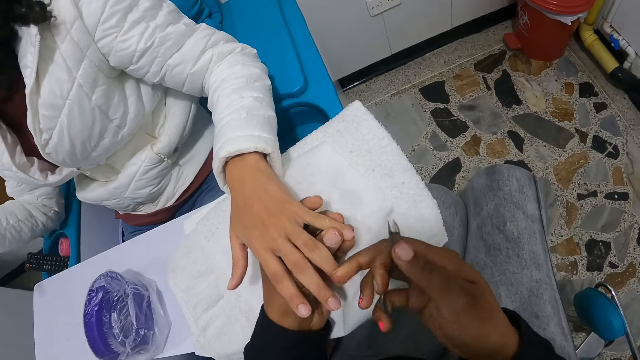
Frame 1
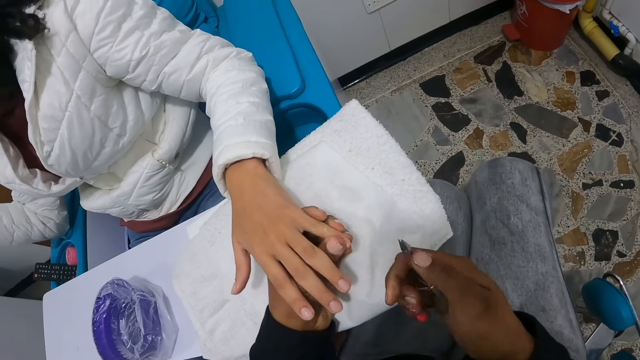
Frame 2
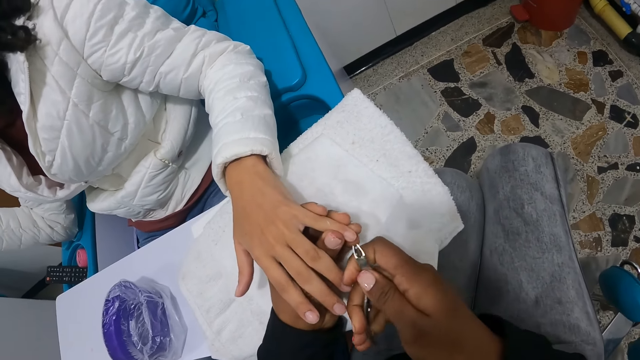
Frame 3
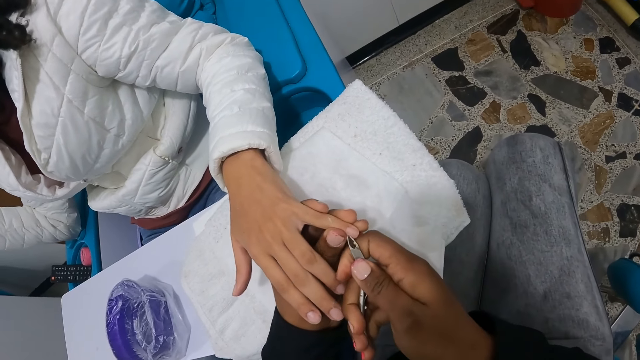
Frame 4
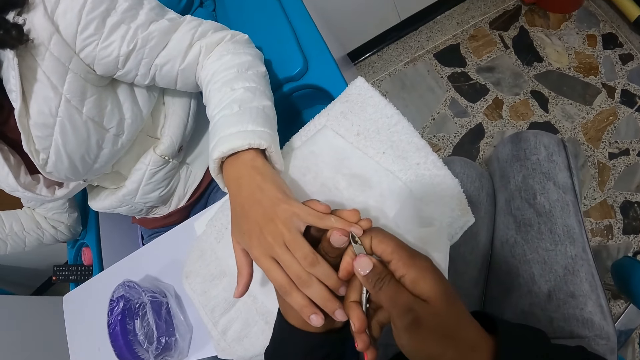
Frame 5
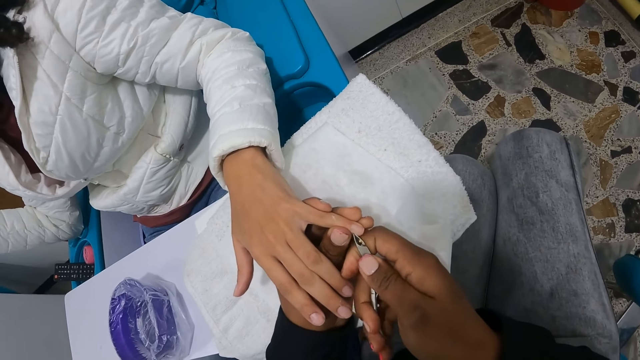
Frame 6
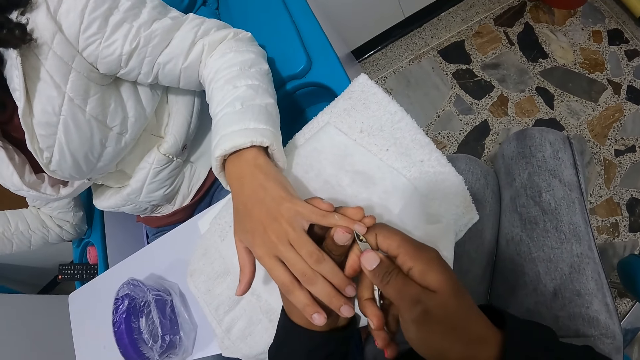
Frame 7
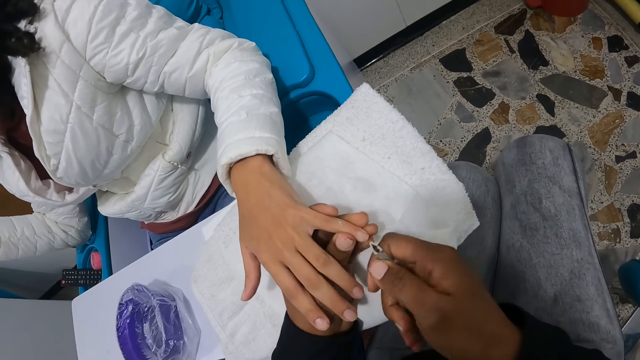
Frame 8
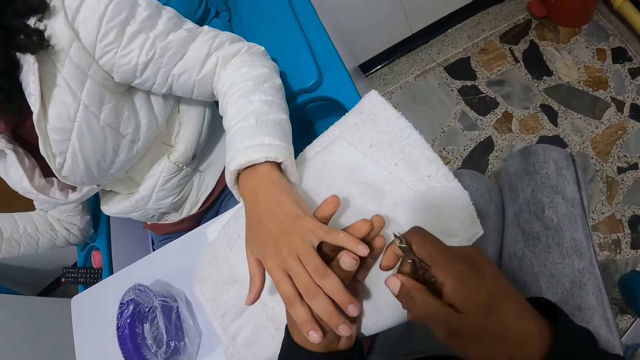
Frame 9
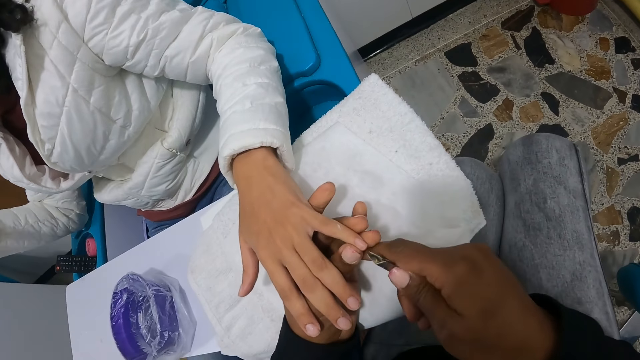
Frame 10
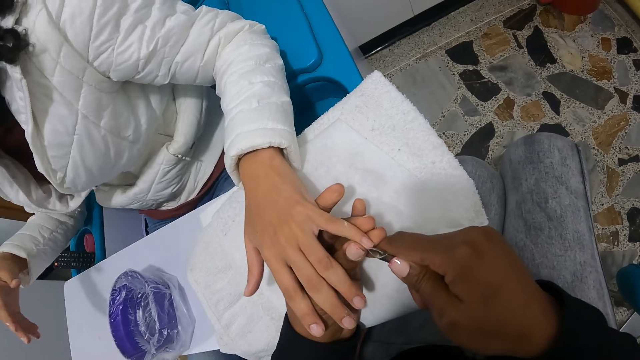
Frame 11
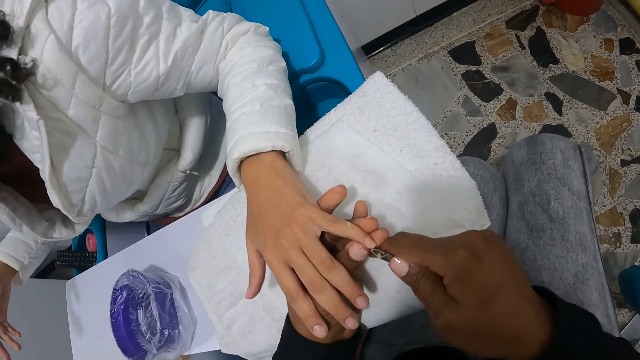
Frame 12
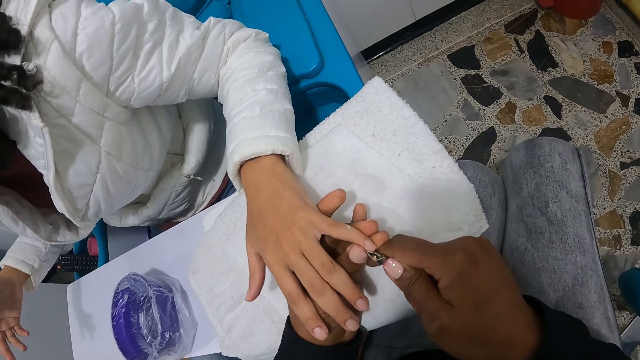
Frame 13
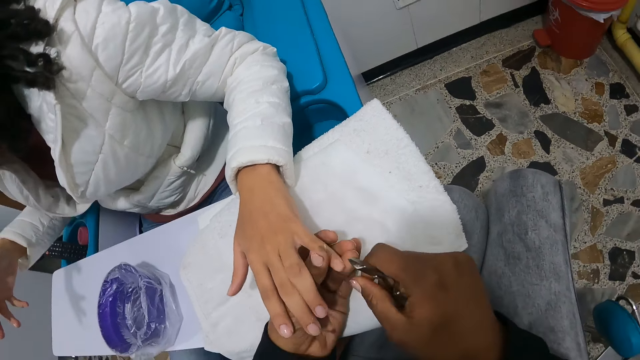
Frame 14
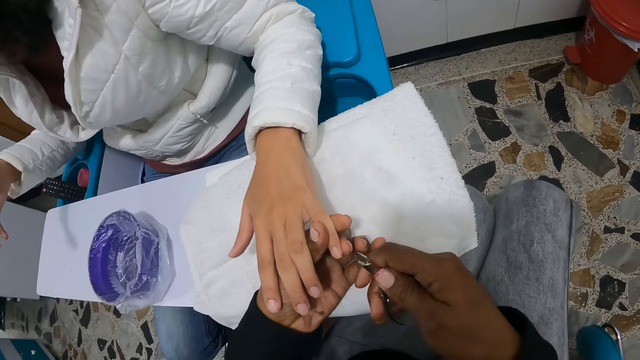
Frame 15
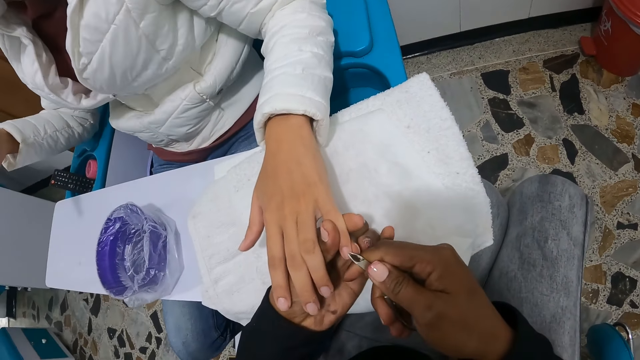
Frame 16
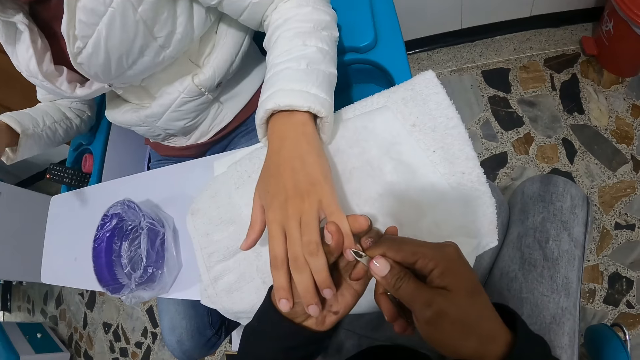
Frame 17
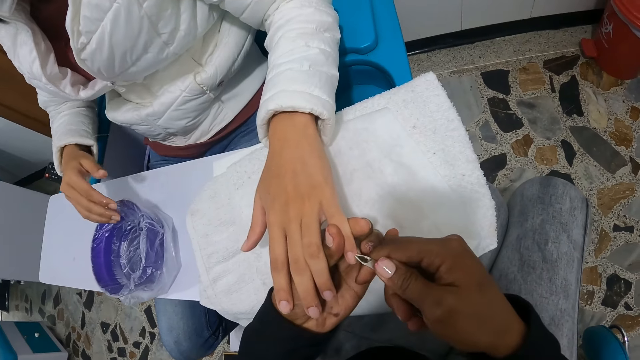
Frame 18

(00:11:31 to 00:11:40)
A woman moves the right hand up. The camera wearer cleans the nails on the left hand of the woman with the nail clipper in her right hand. She cuts the nail. She wipes the nail. She cuts the nail. The woman moves the right hand.

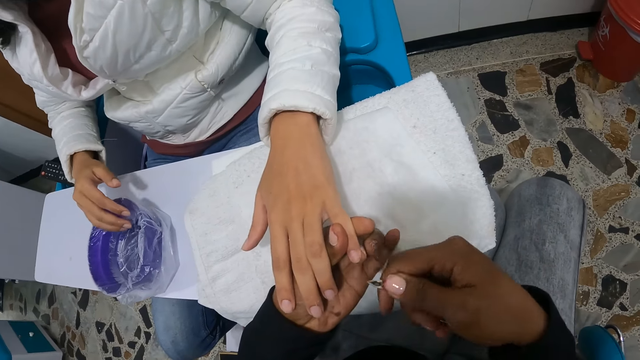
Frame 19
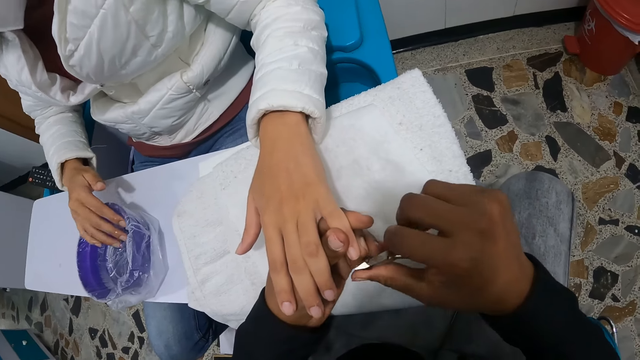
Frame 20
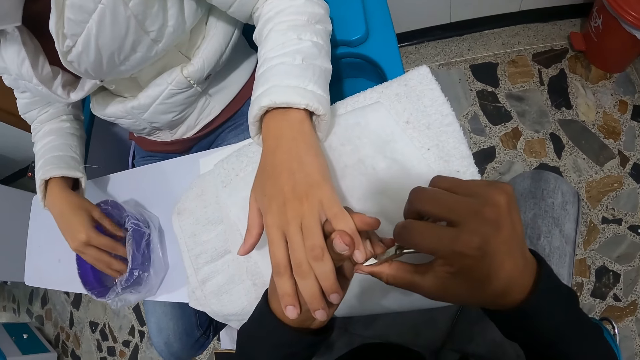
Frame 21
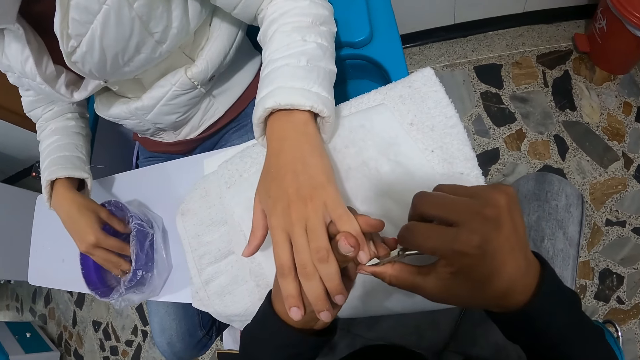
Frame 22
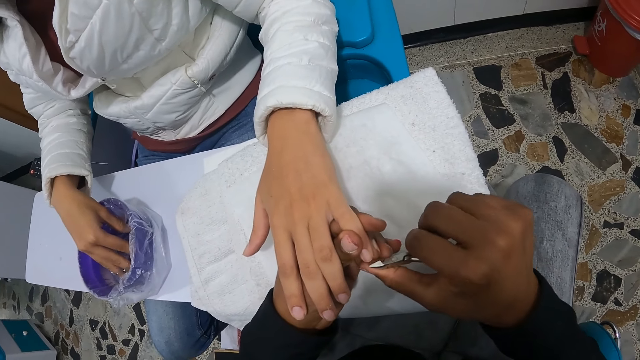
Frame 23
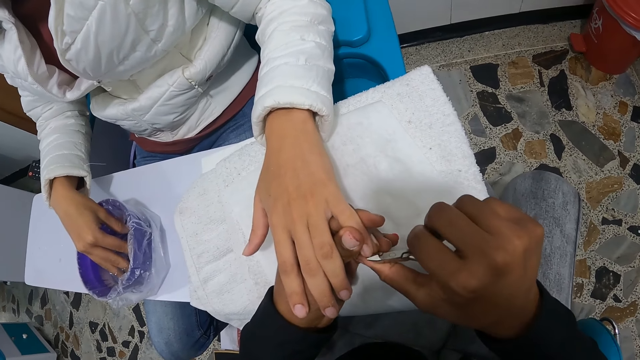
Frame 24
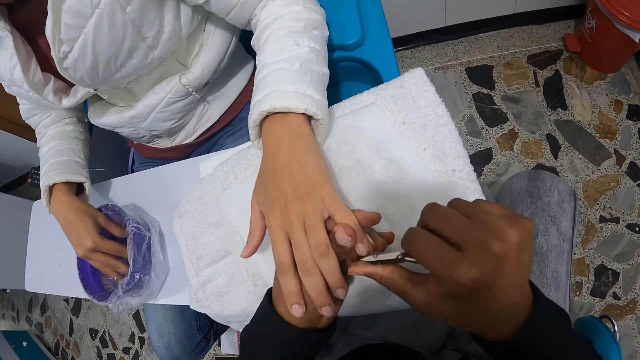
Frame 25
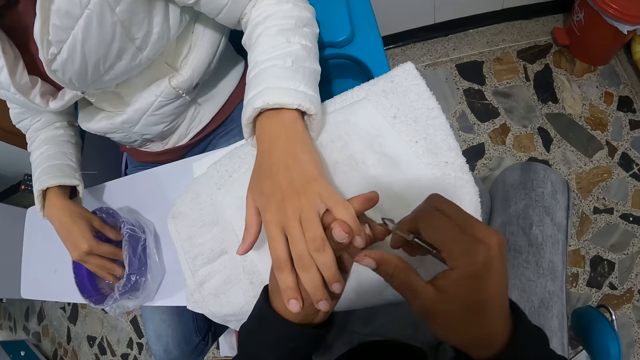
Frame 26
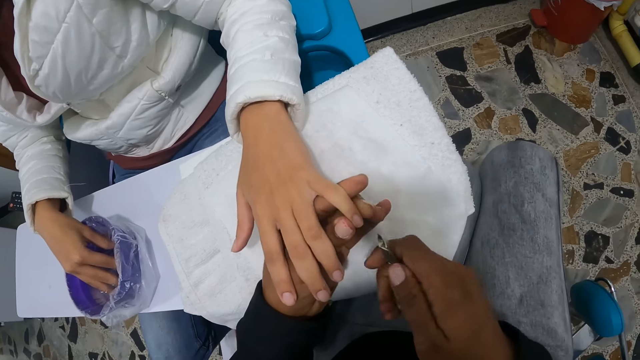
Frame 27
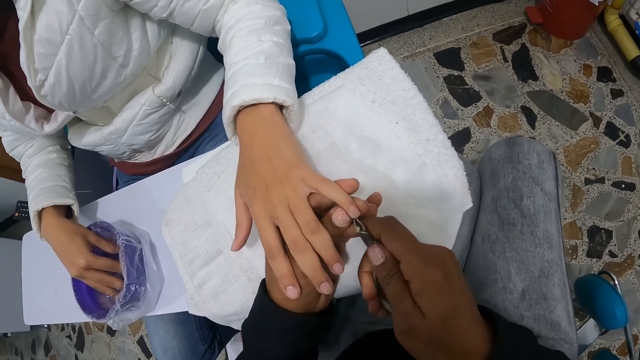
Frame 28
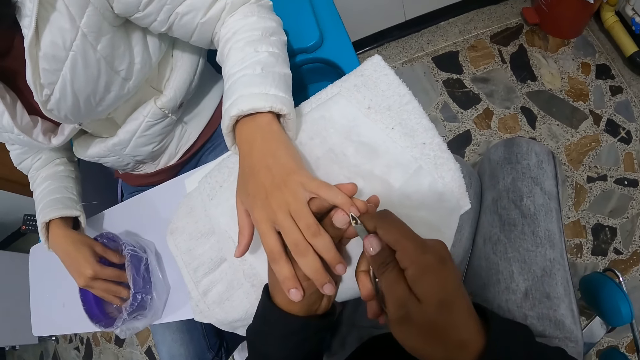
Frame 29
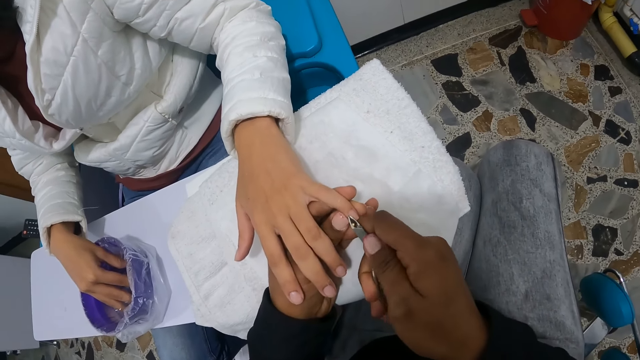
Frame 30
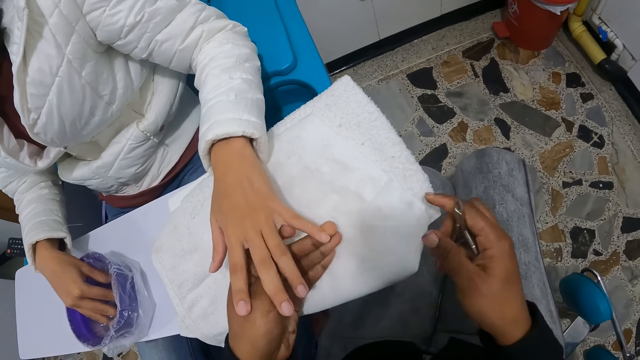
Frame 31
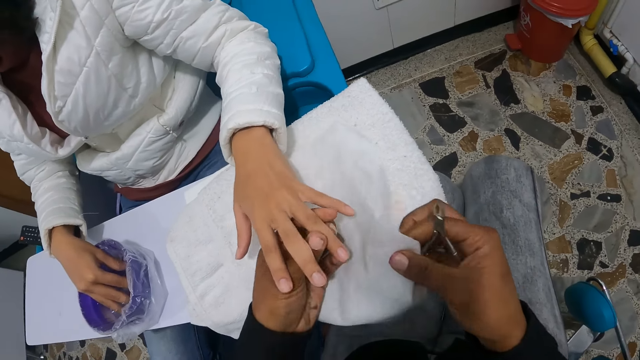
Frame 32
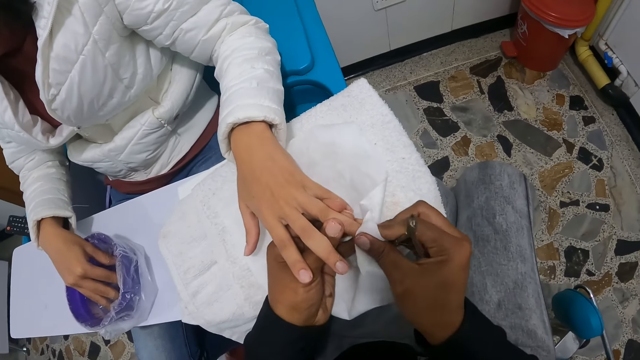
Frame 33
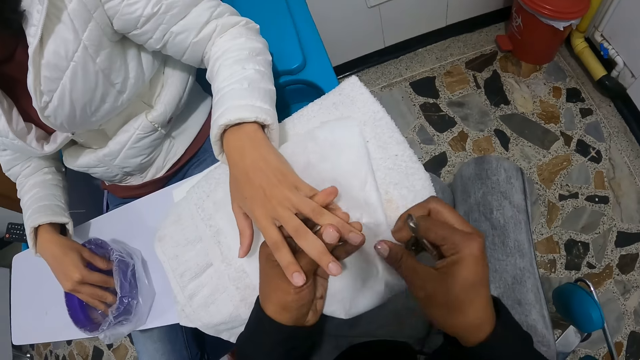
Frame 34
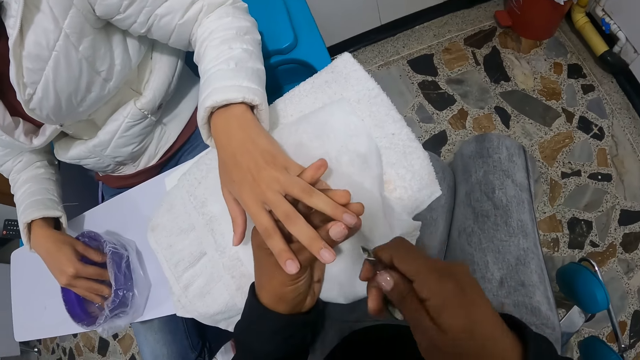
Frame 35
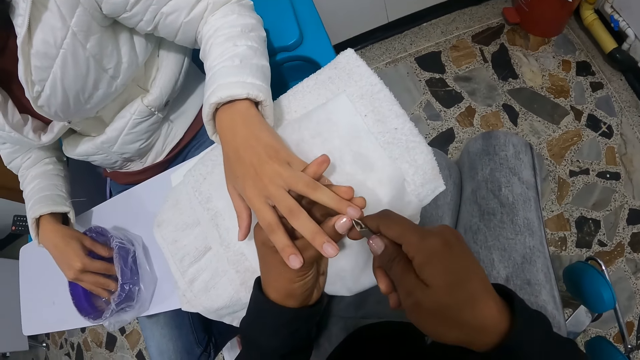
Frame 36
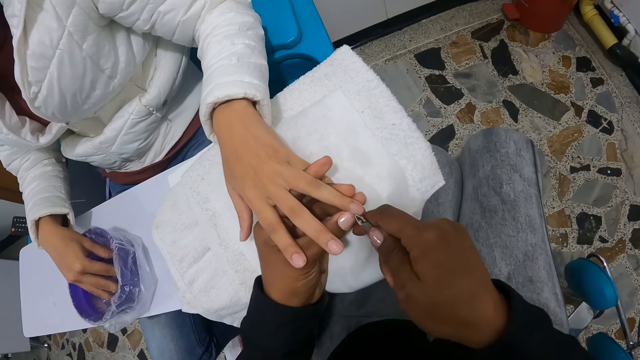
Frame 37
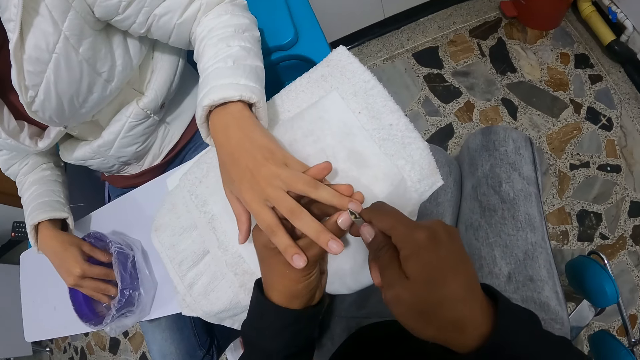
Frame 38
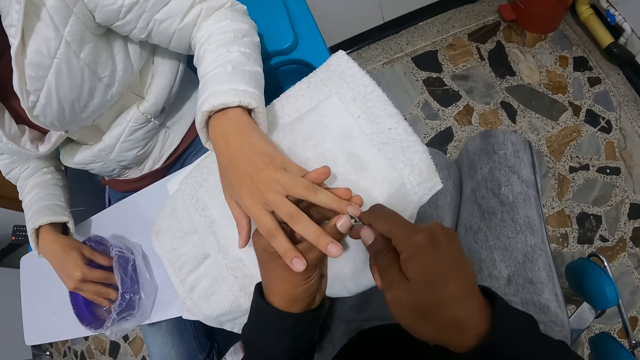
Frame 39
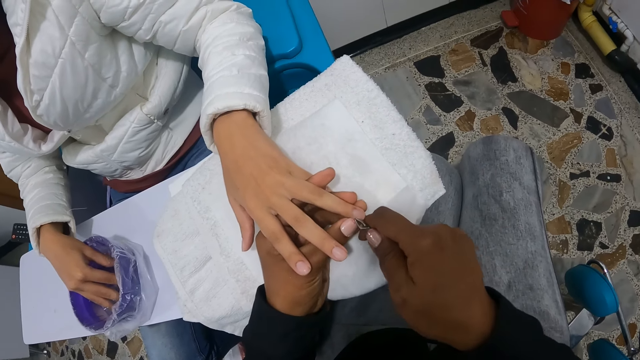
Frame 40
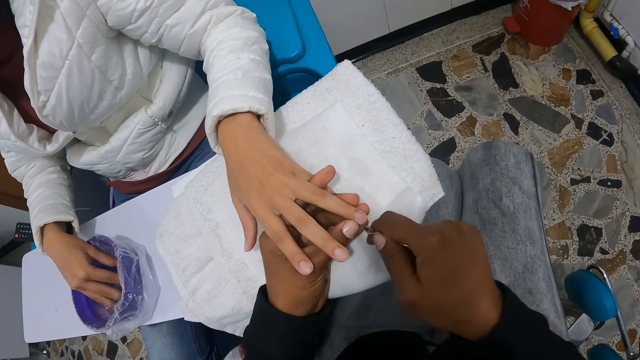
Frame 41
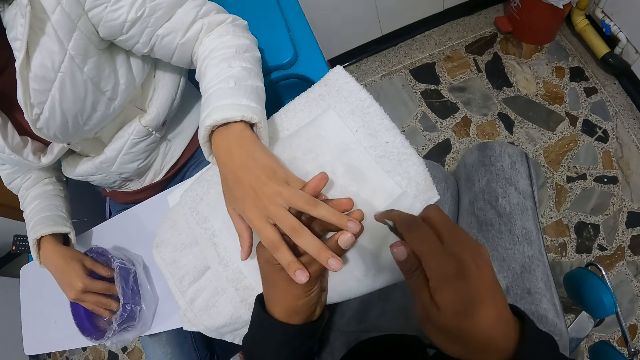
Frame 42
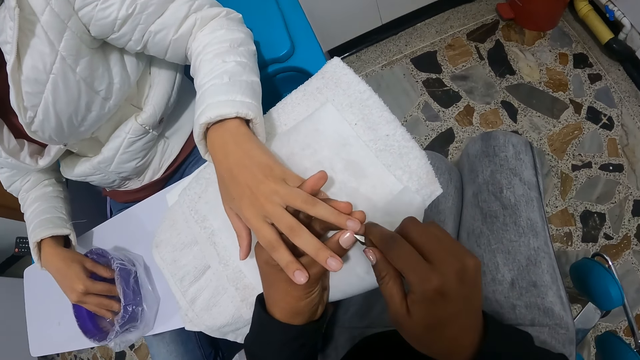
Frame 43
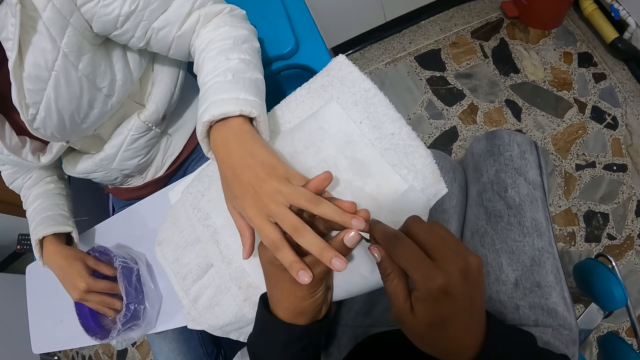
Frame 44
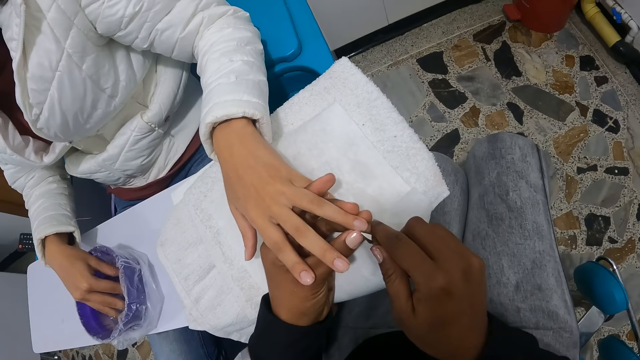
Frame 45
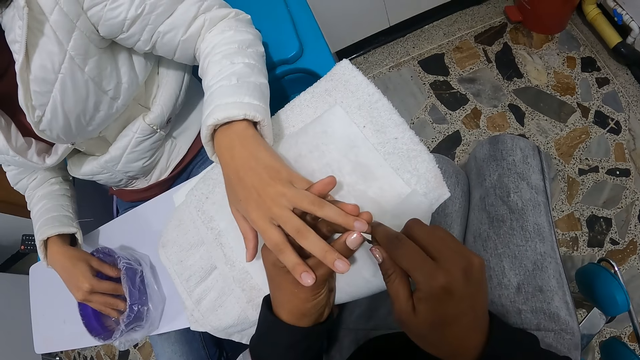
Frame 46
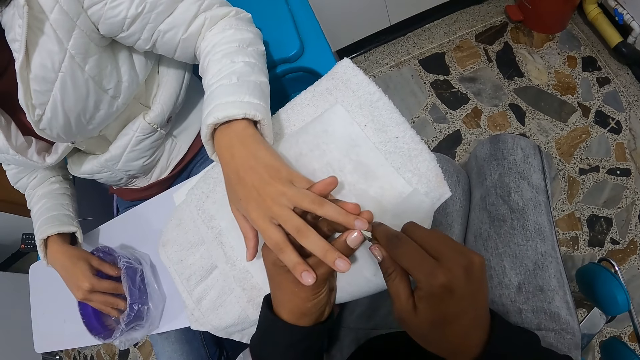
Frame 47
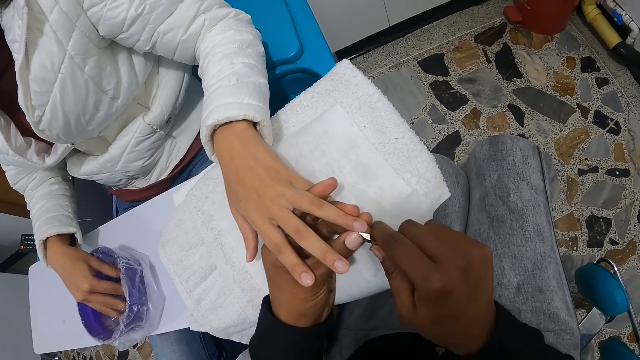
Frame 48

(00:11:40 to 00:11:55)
The camera wearer lowers the hand to the water. A woman dips her right hand into the bowl of water. The camera wearer wipes the nail. She cuts the nail. She cleans the left hand of the woman with the piece of tissue in her right hand. She takes the paper. She cleans the left hand of the woman with the nail clipper in her right hand. She cuts the nail. She wipes the finger. She cuts the nail.
